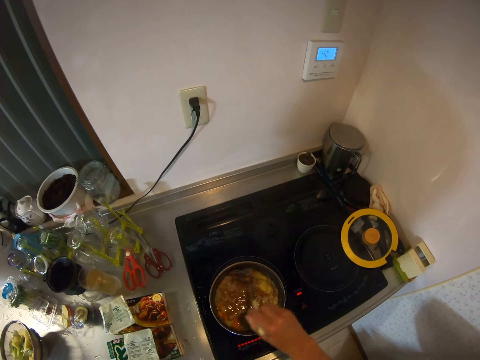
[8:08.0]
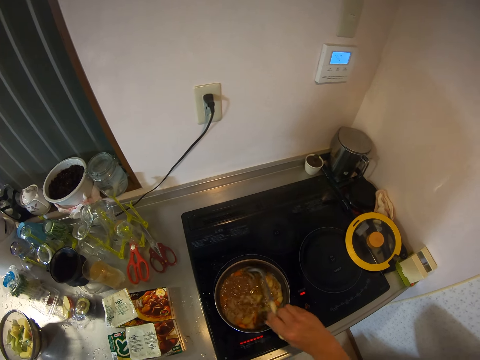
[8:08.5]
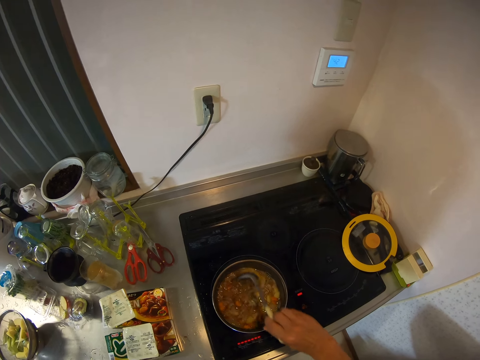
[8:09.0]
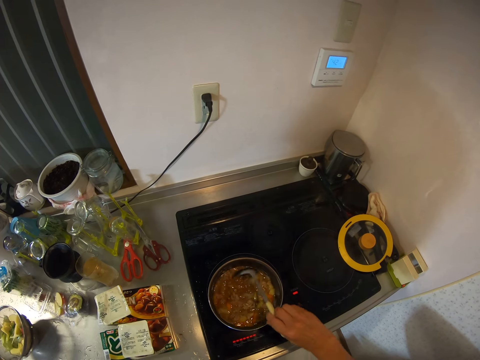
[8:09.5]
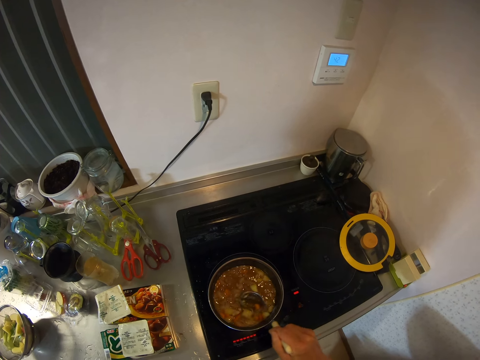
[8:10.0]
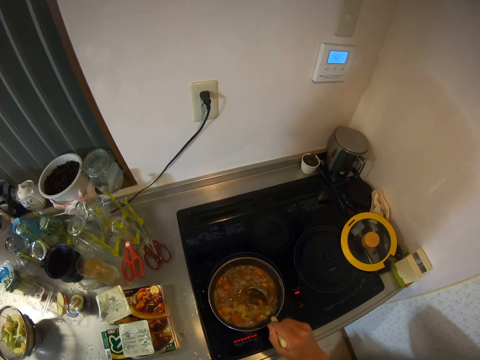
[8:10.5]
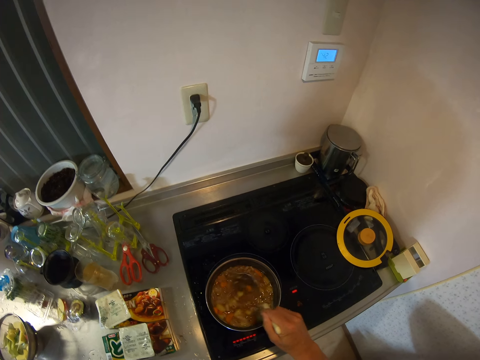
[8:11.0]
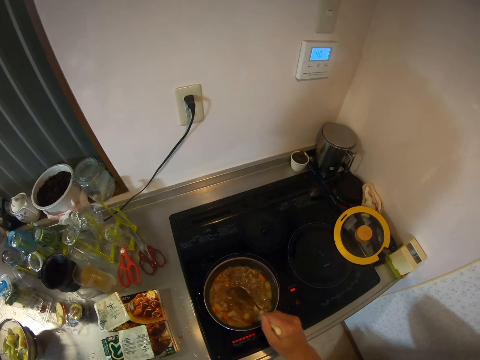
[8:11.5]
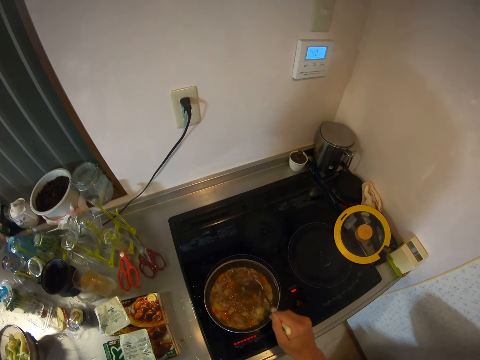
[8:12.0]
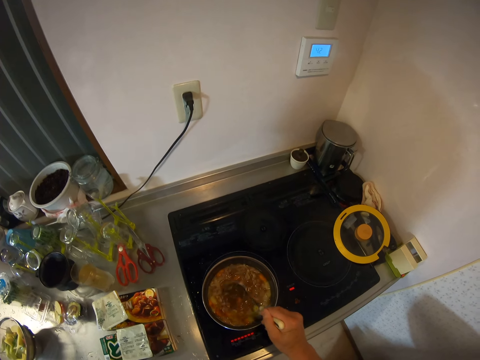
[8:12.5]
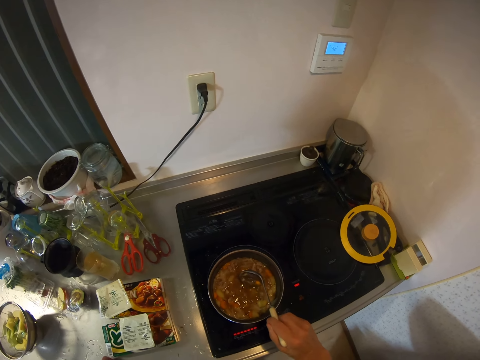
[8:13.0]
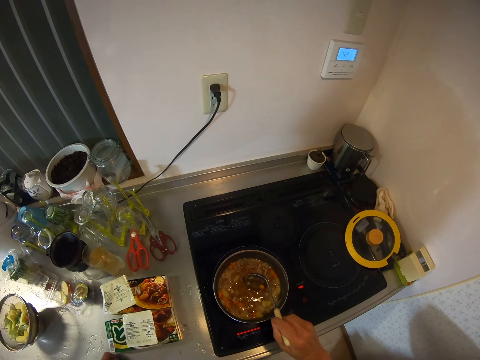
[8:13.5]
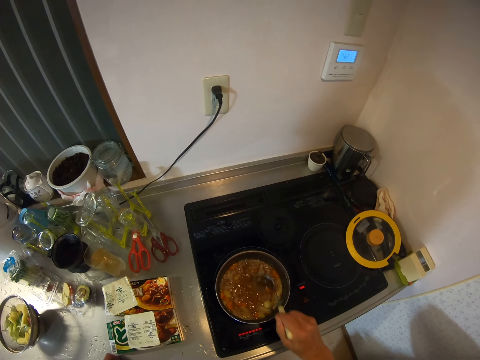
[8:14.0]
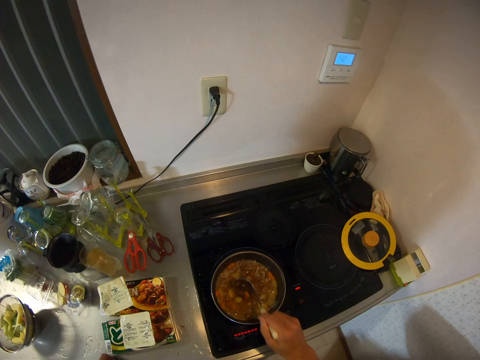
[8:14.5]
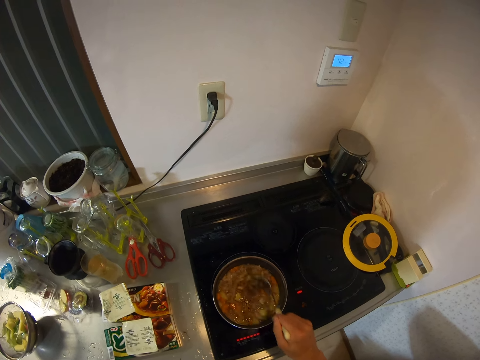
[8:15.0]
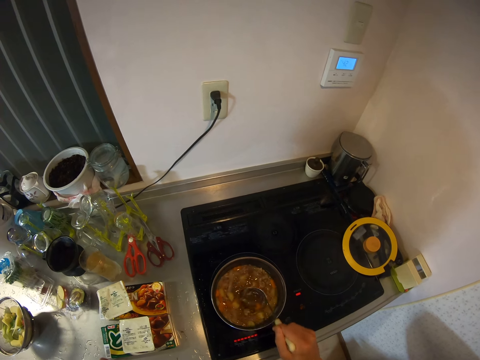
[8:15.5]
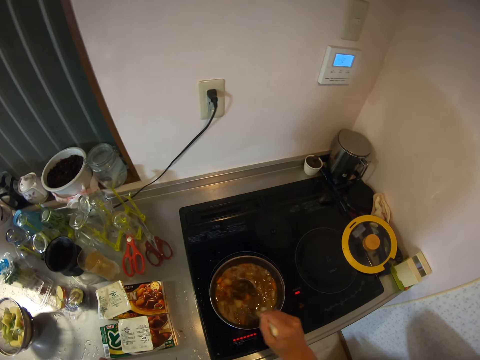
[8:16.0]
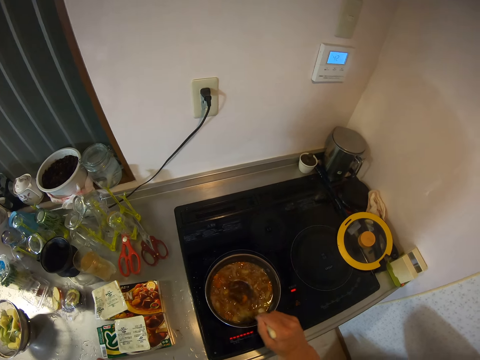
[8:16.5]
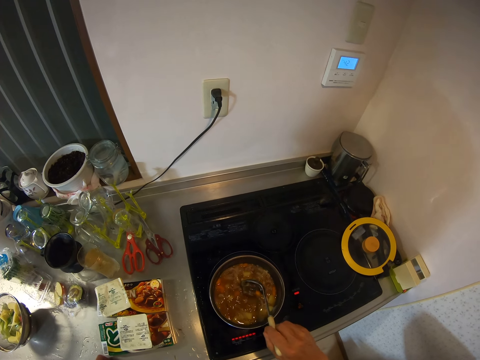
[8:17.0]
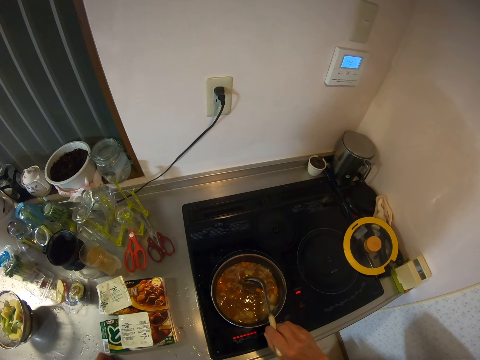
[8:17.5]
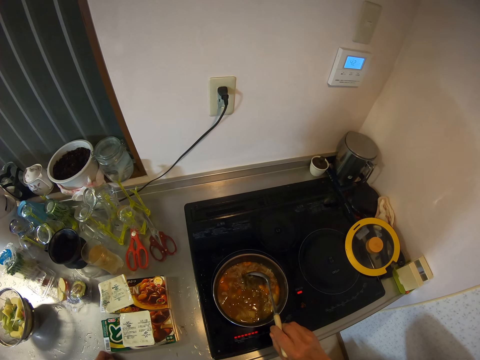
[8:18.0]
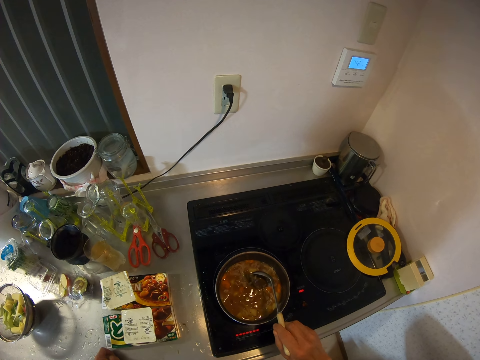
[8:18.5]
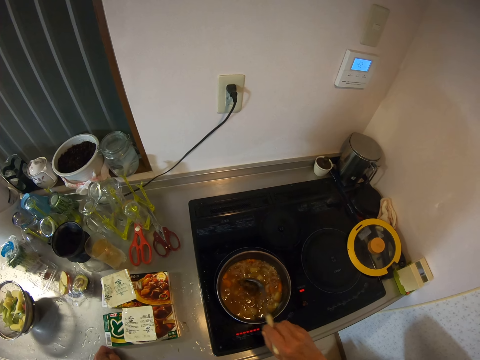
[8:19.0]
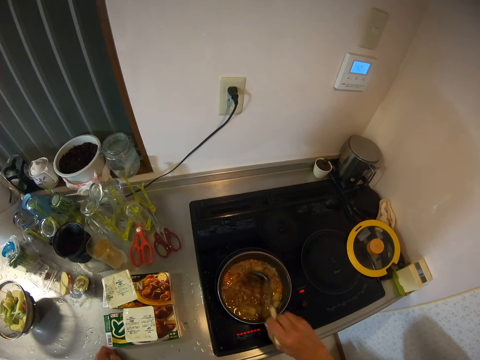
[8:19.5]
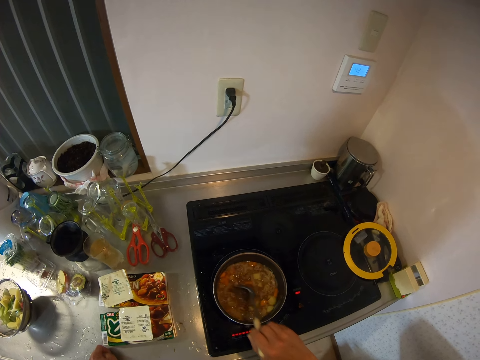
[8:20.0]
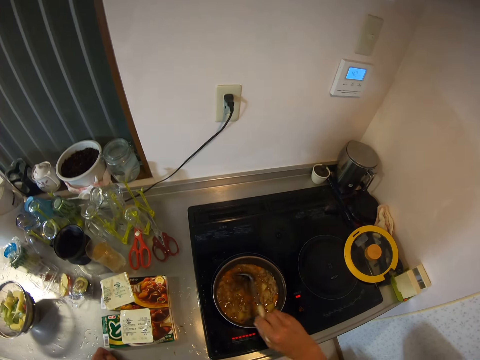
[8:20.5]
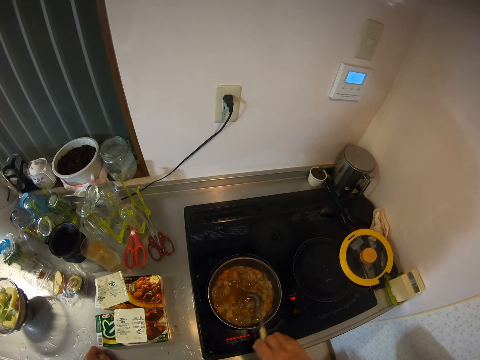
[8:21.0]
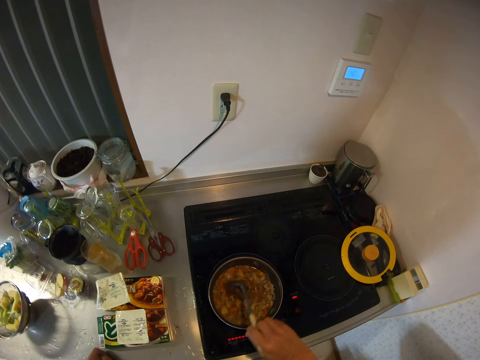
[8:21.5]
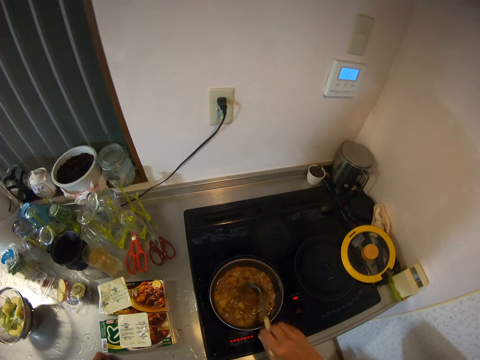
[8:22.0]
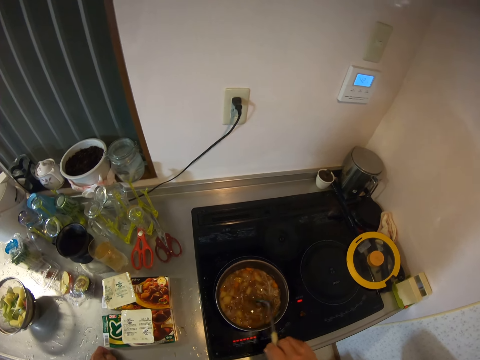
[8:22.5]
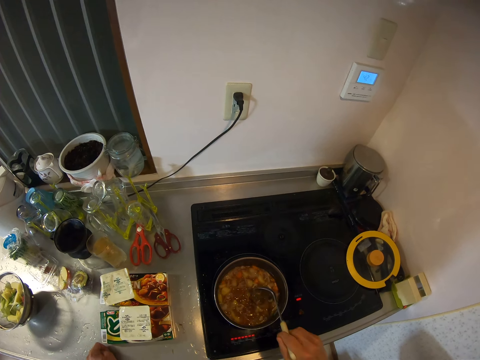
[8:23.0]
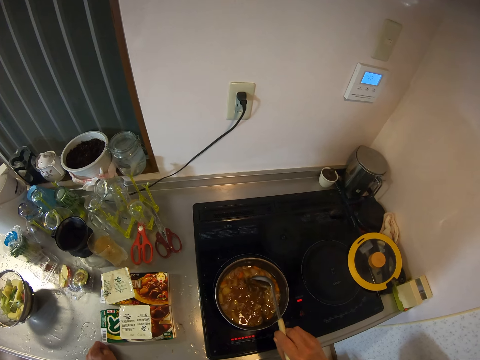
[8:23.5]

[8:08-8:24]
The camera wearer crushes something with a cooking spoon. They stir something with the cooking spoon.

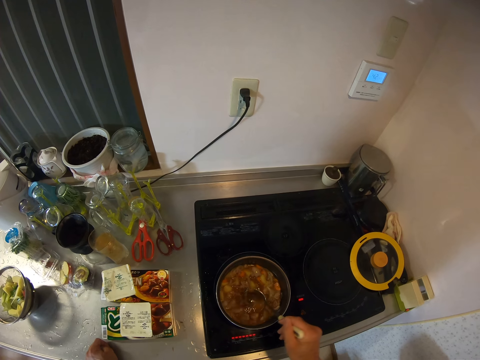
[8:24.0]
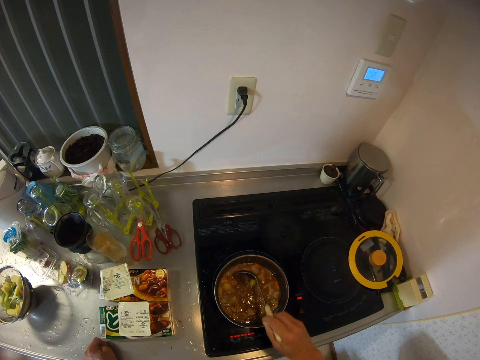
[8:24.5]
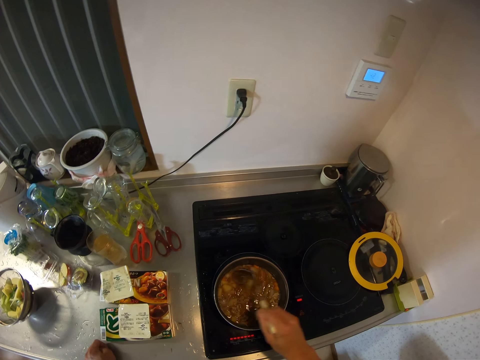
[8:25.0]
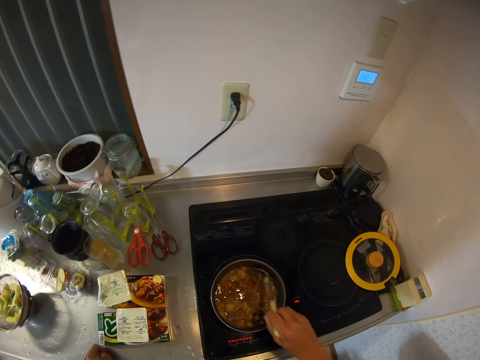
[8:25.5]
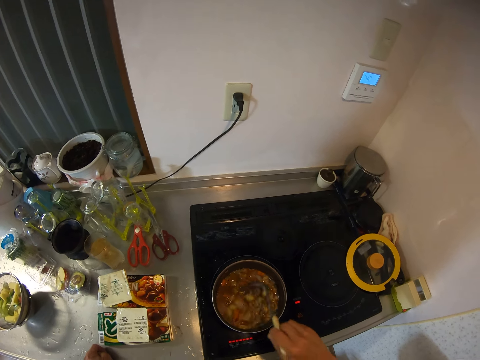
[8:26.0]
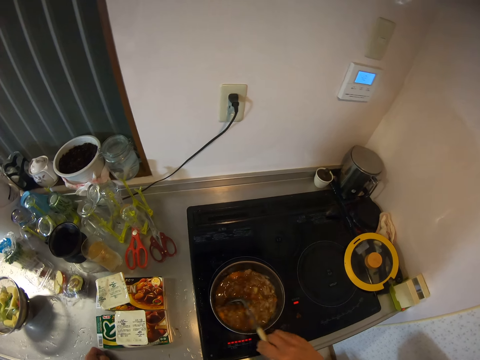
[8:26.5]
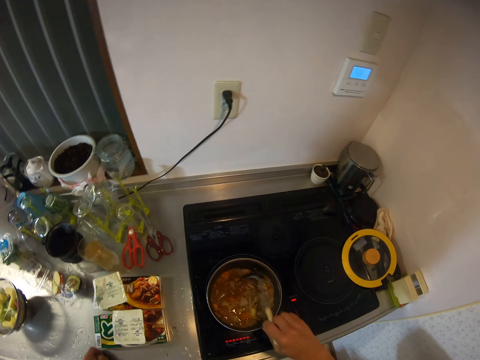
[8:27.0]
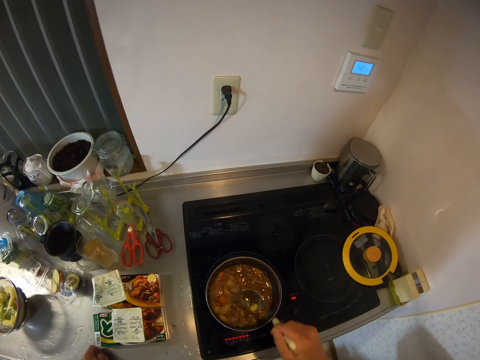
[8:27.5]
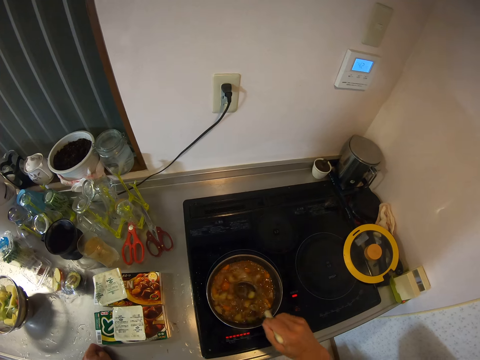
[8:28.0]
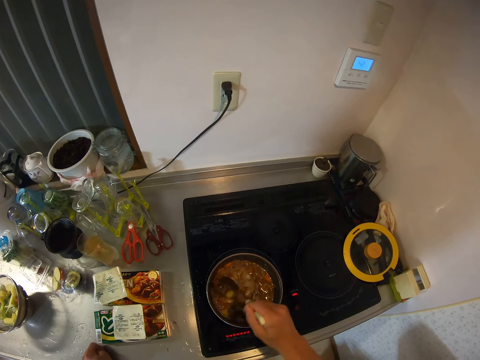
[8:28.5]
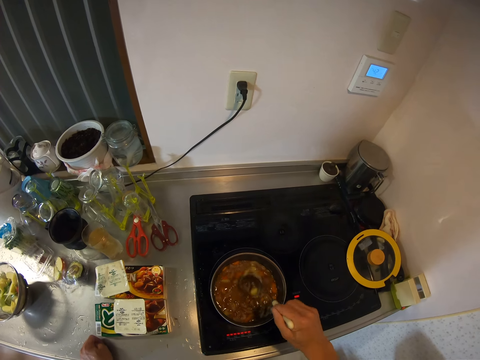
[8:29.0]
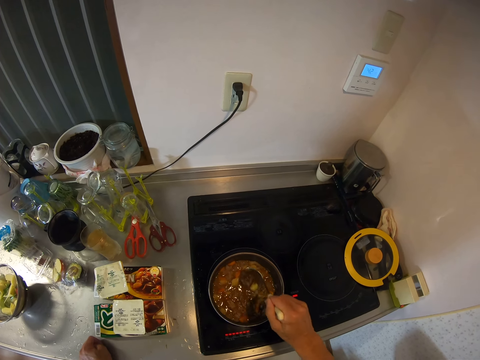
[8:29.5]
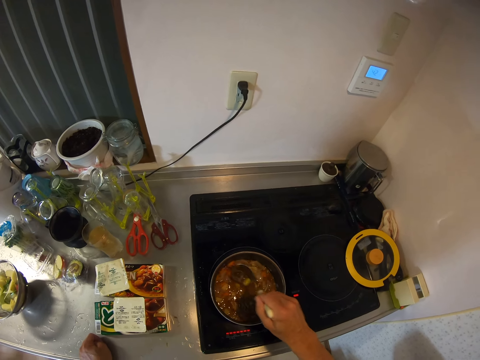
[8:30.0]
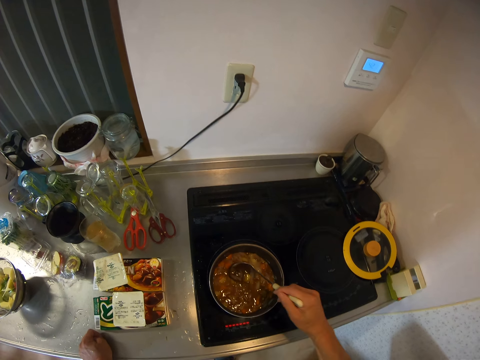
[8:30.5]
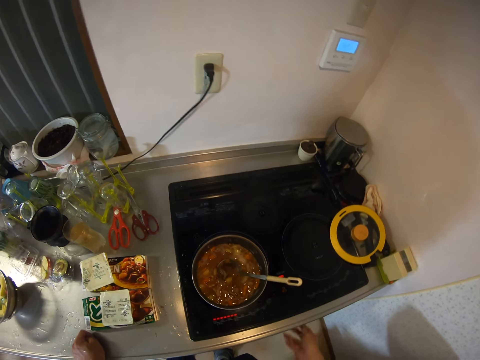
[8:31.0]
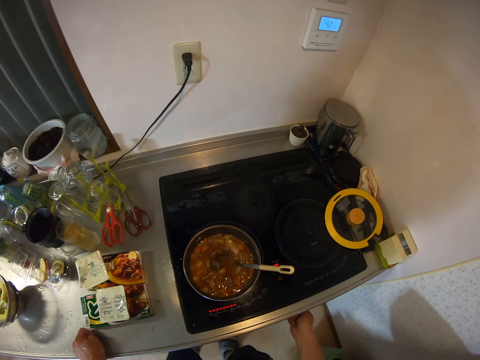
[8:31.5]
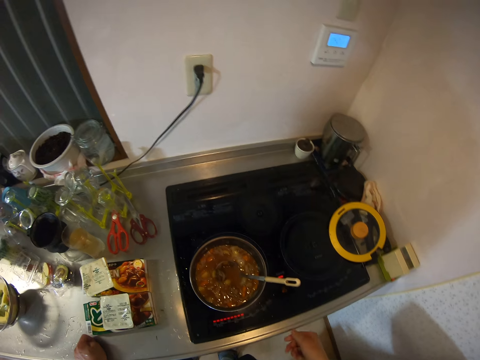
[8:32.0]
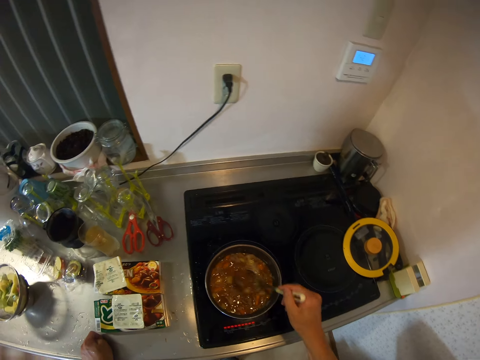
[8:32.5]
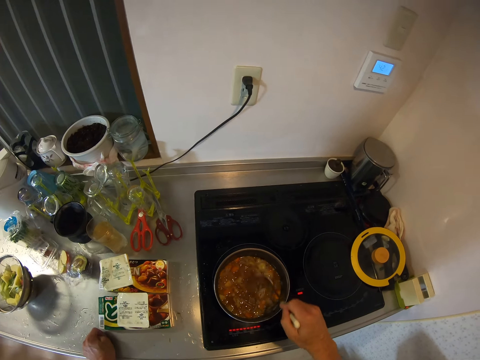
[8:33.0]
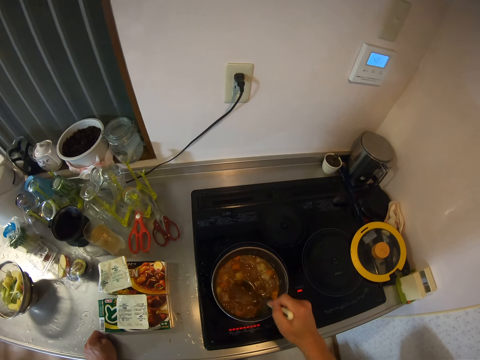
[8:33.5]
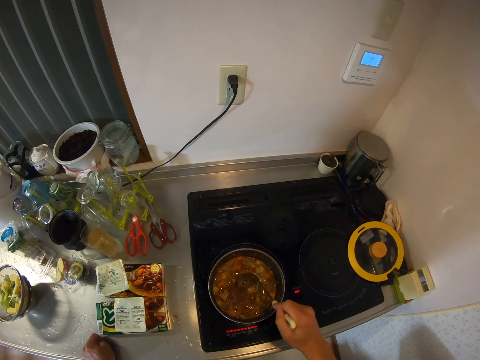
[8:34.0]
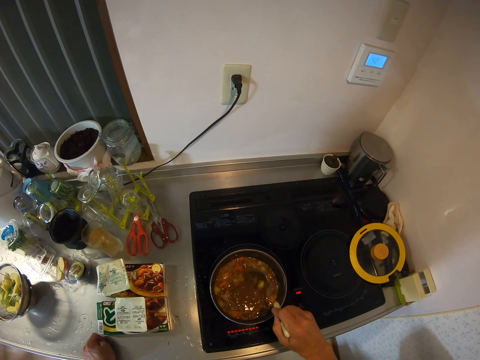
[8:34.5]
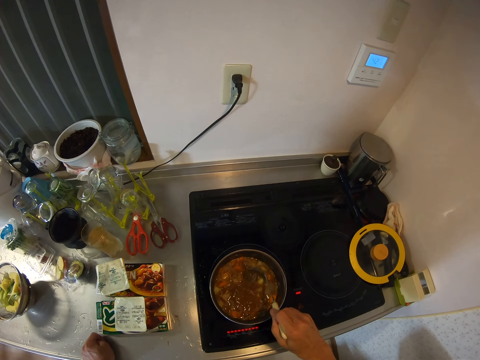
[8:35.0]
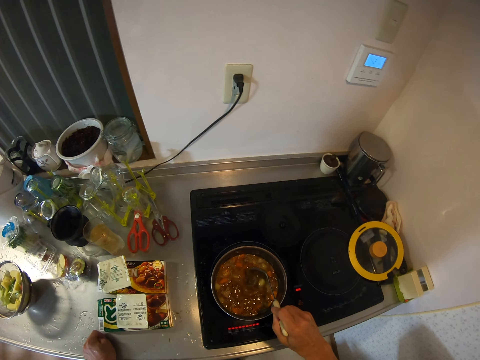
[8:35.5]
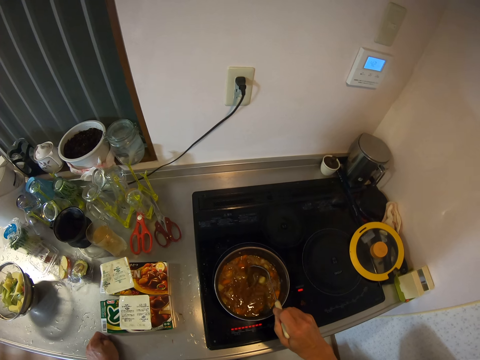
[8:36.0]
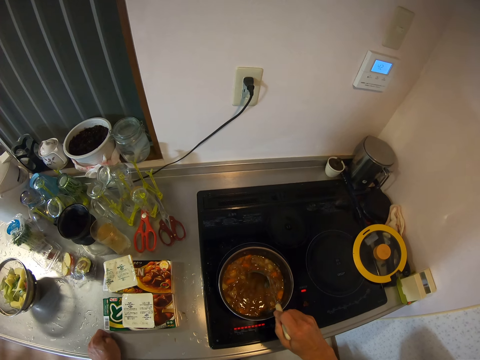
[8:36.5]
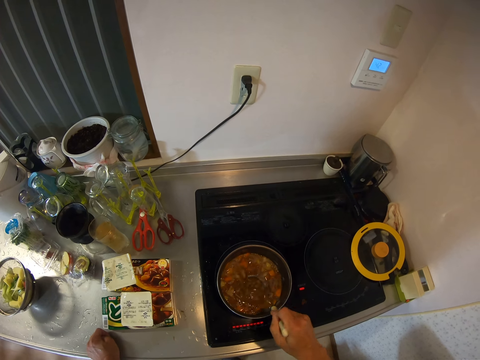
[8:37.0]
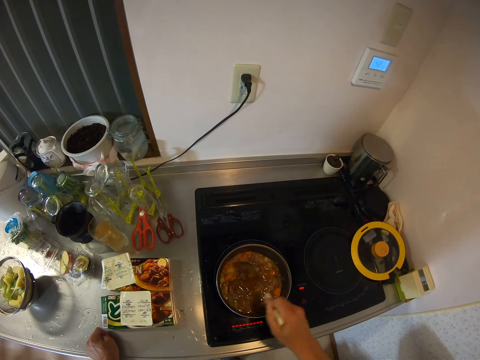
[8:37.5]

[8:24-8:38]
The camera wearer touches the control knob of the cooker with his right hand. He stirs the food in the frying pan with the spoon in his right hand.
